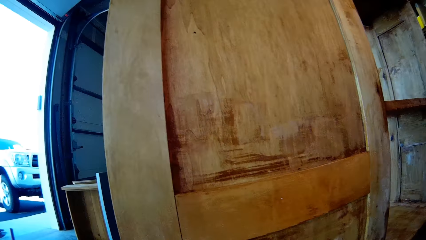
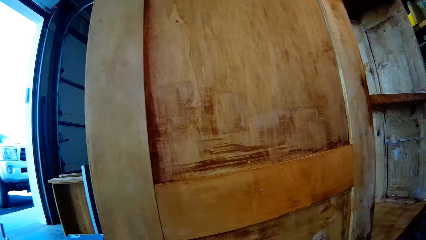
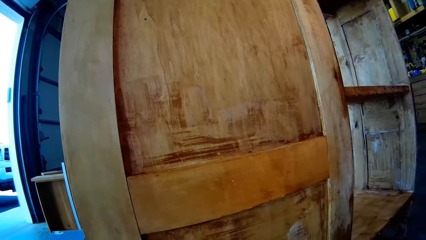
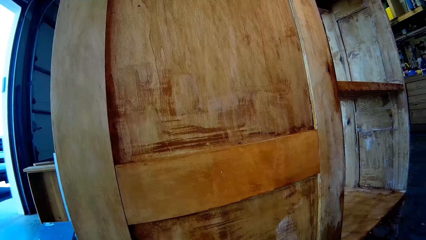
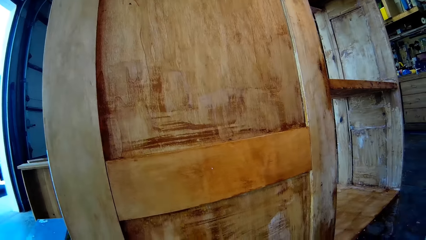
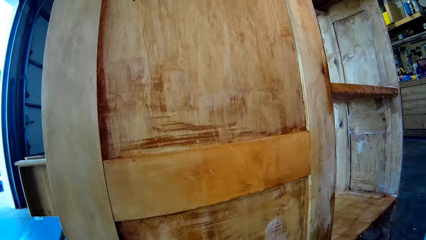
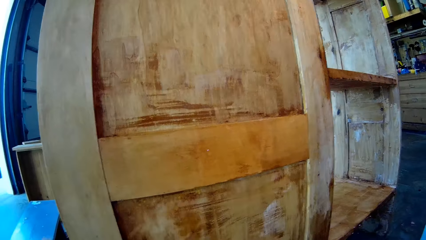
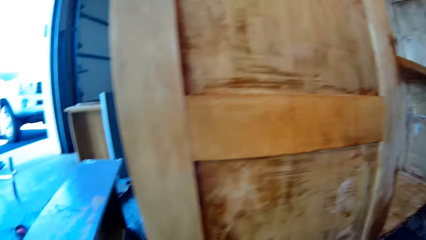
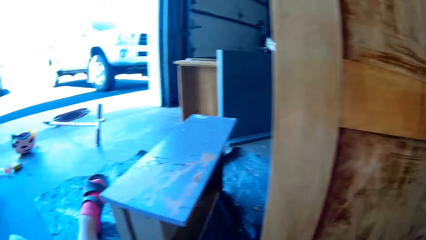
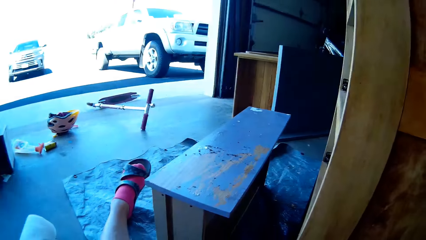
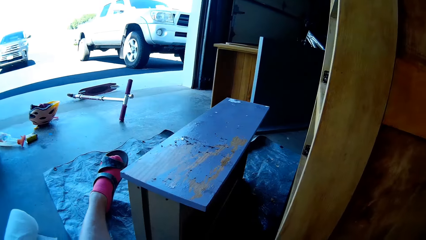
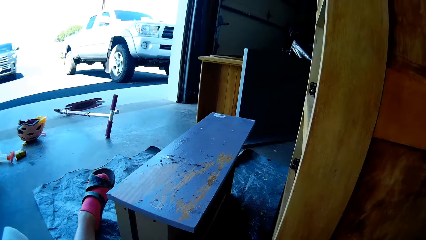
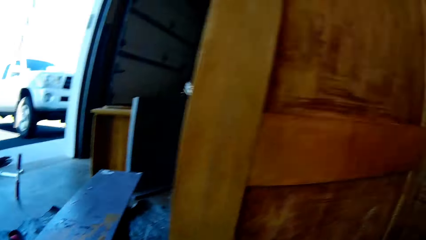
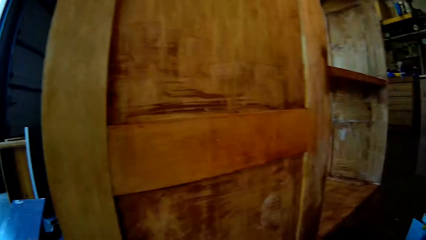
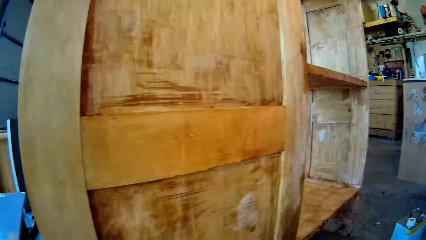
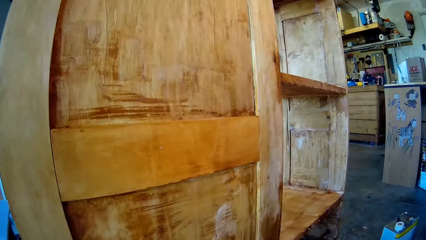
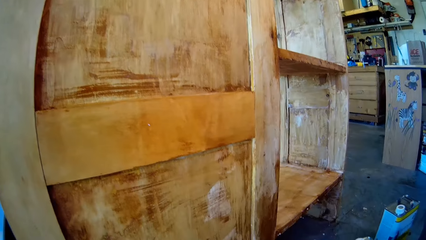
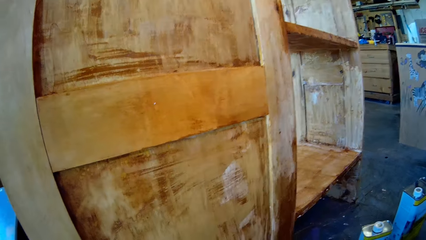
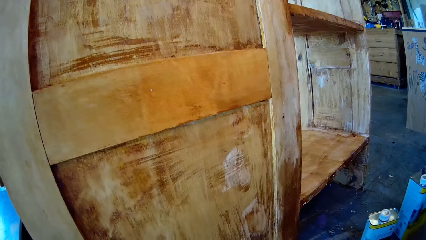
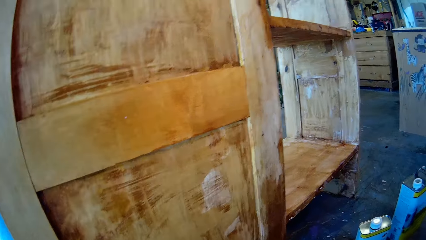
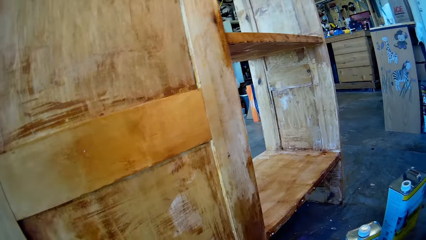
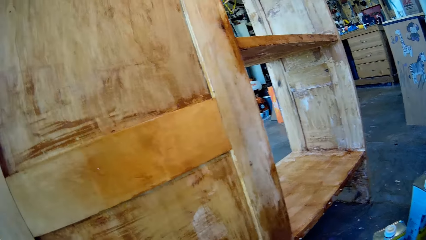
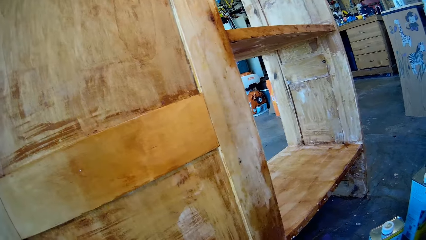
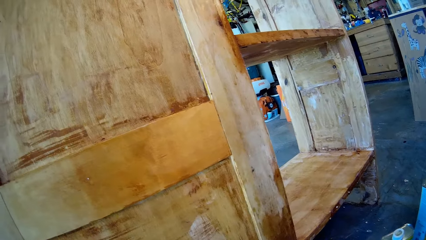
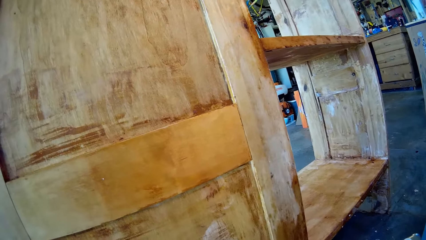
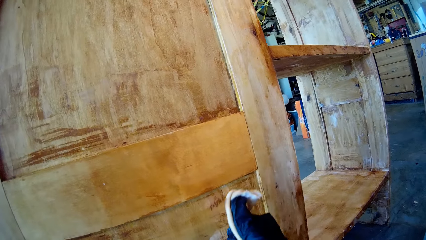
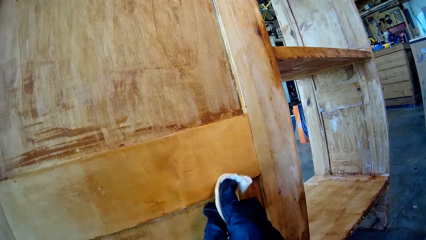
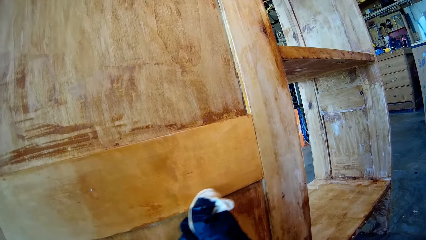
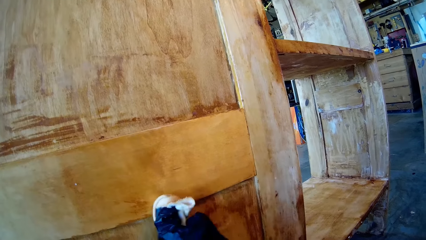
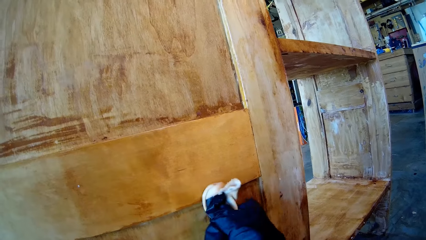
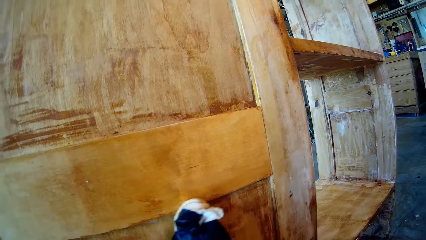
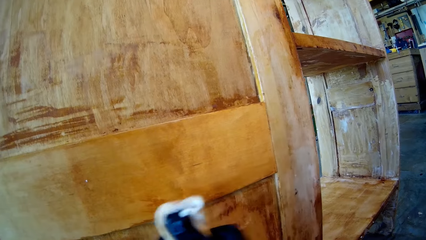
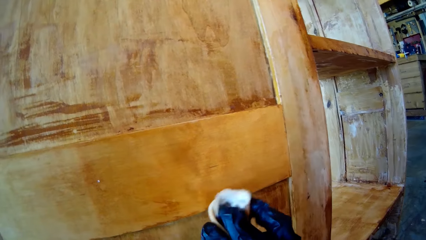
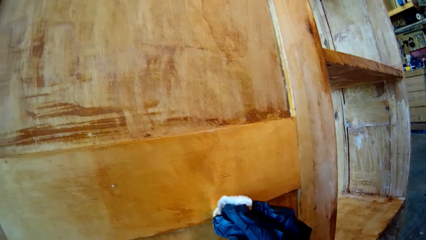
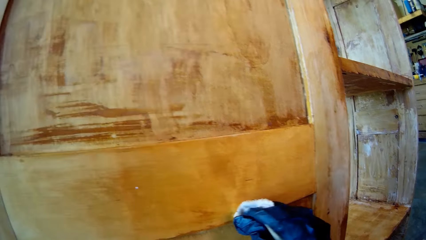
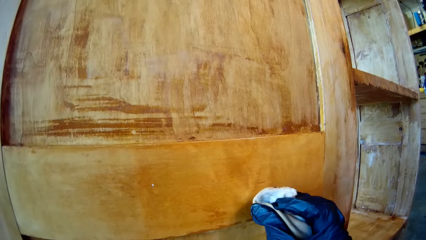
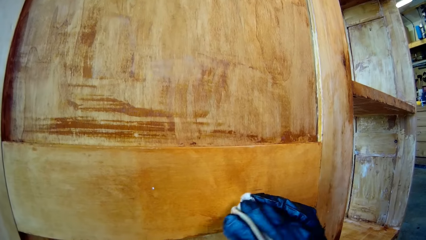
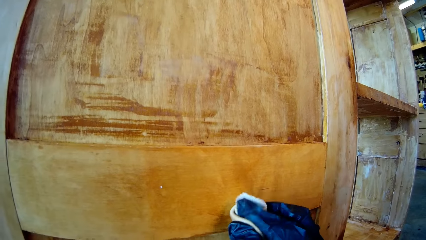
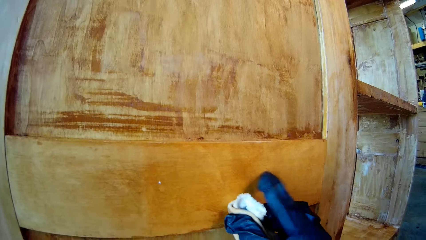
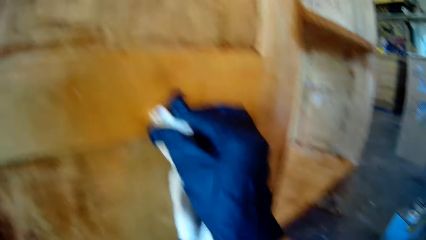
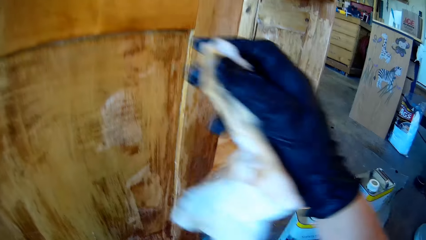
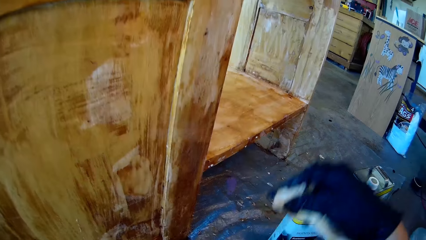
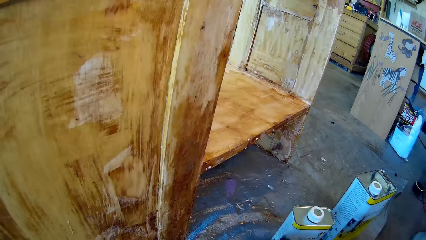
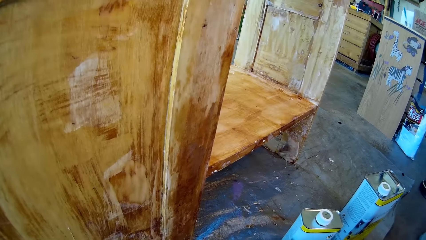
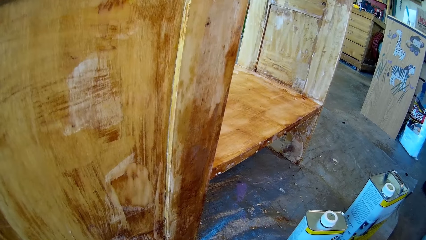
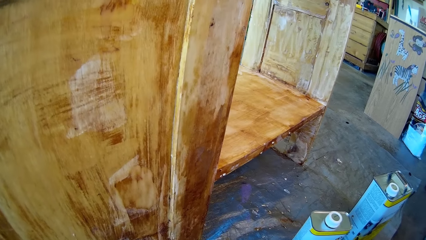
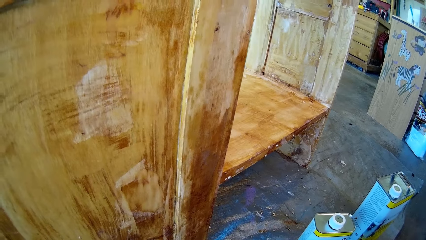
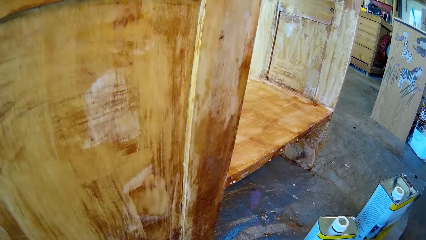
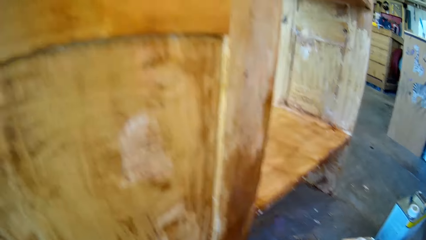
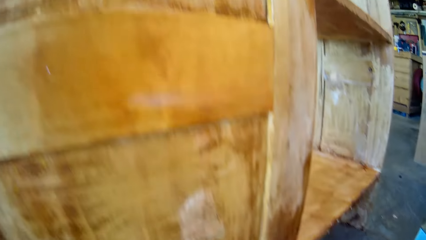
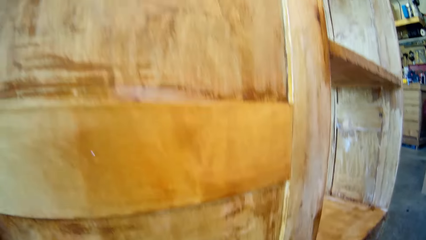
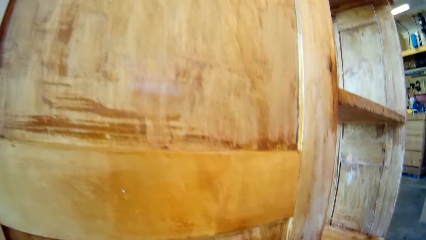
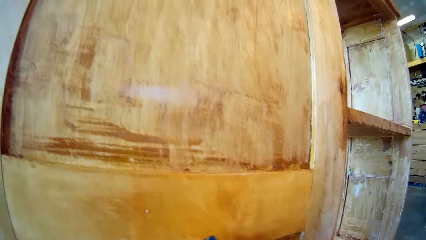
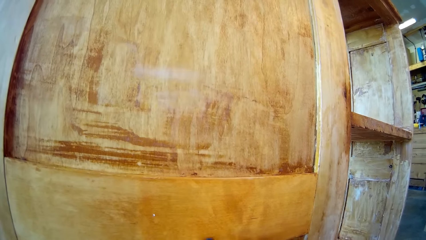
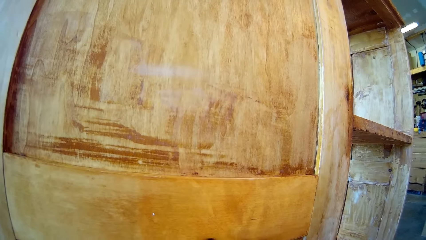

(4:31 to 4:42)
The camera wearer wipes the wood furniture.

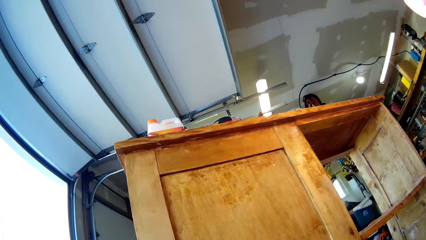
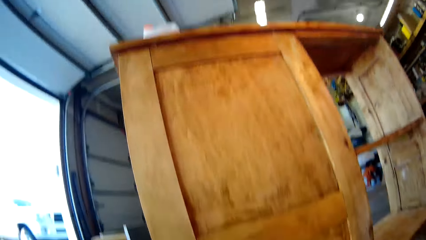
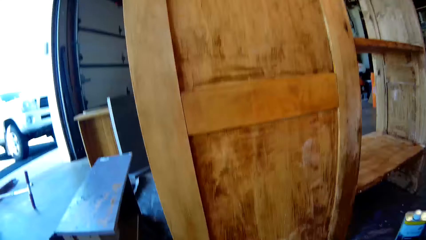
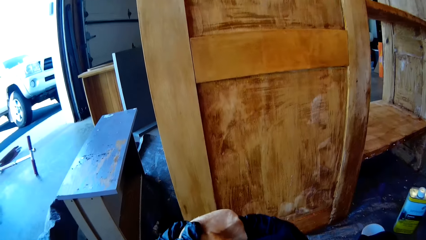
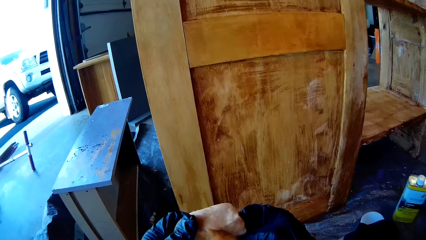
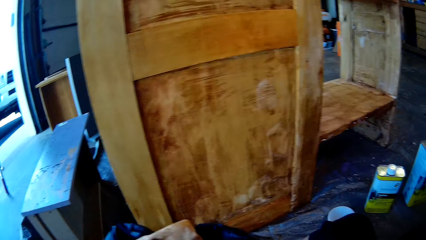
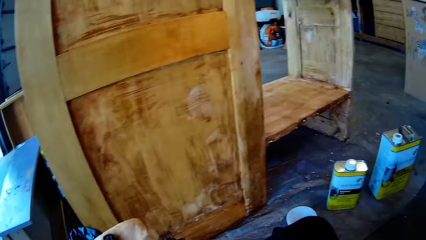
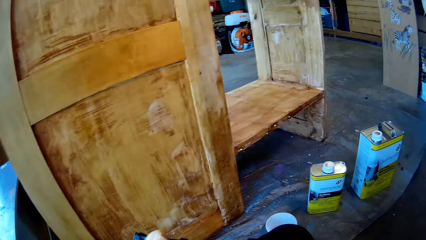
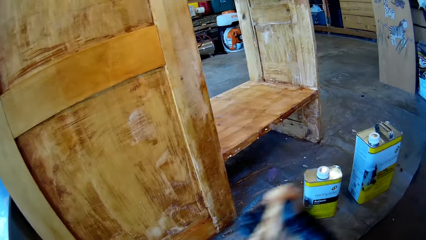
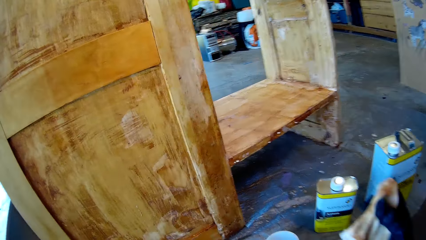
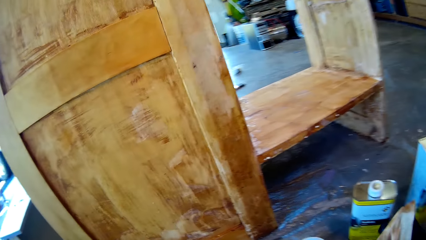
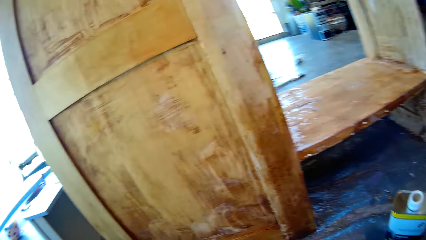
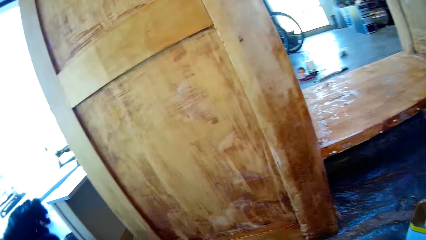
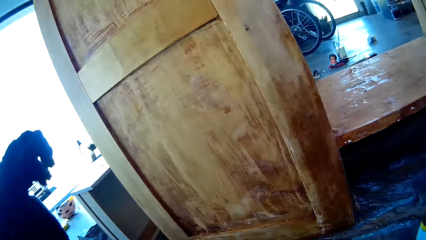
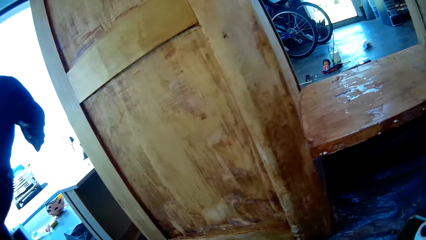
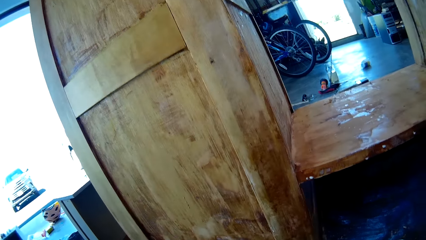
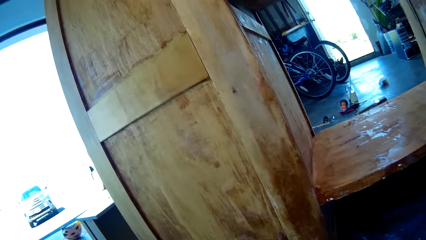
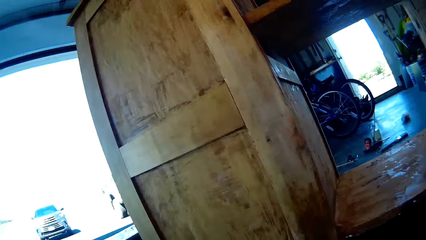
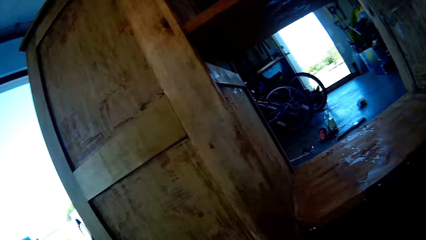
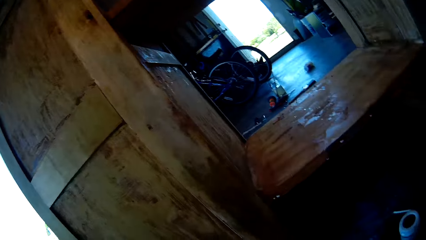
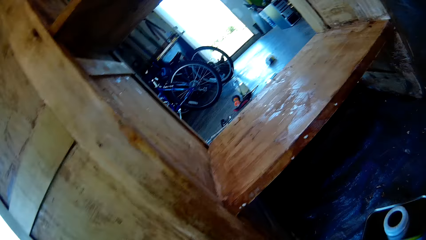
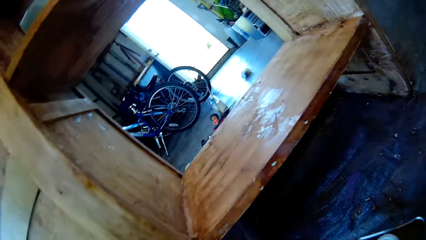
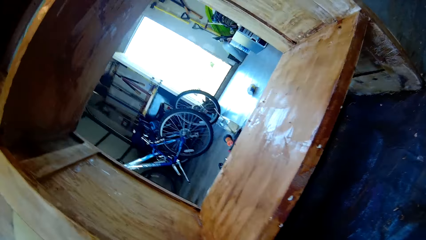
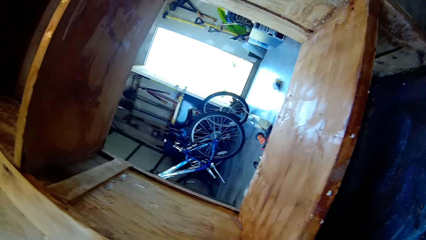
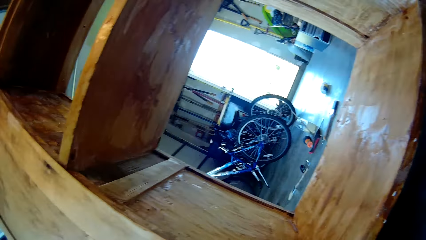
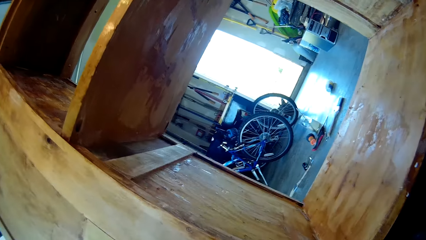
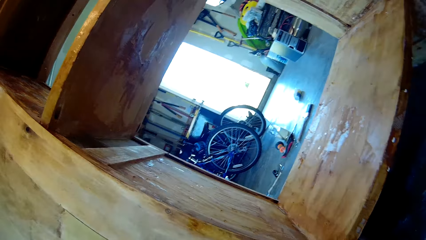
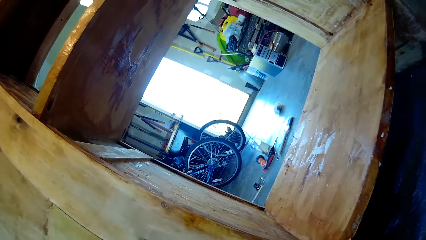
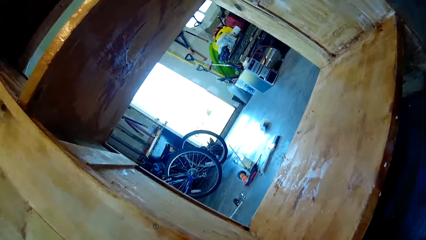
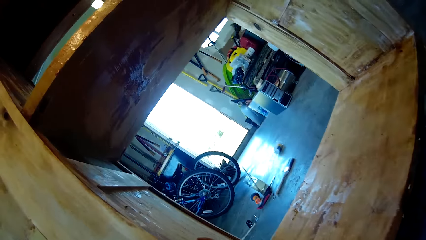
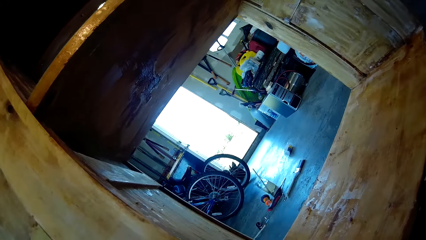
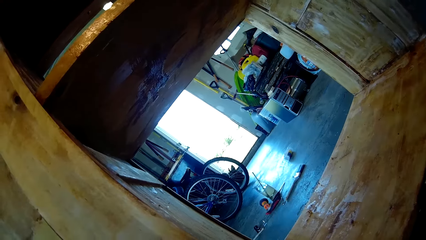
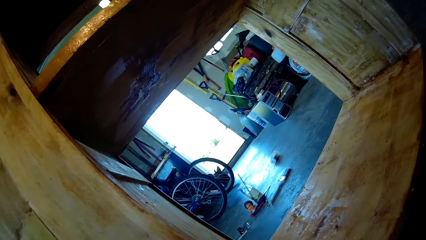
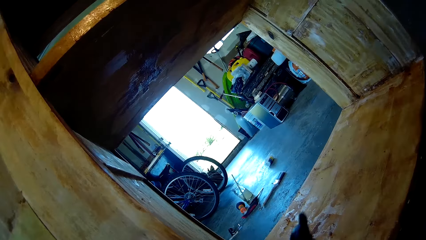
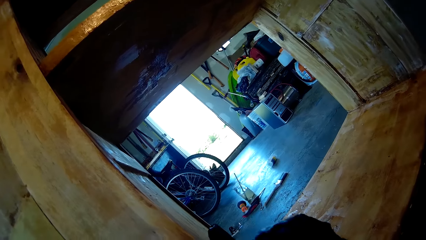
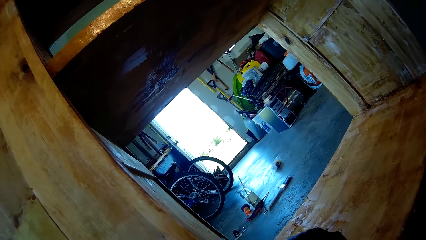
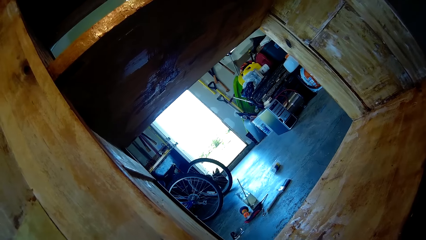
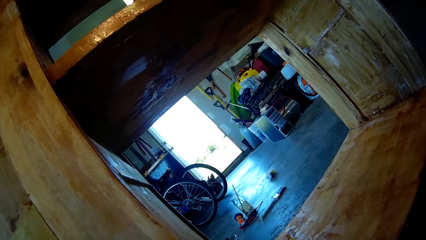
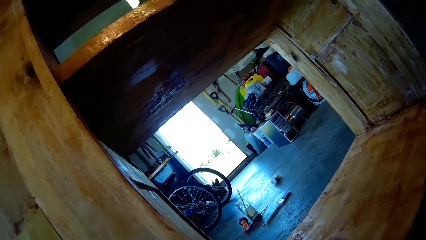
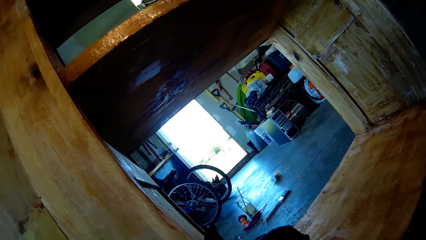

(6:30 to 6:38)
The camera wearer returns the wipe cloth. They raise the hand.
